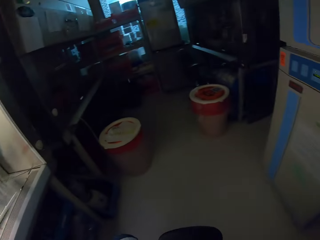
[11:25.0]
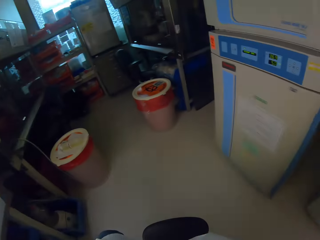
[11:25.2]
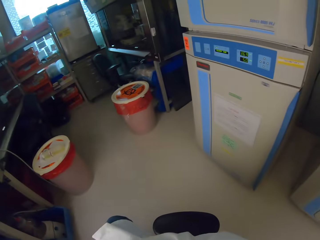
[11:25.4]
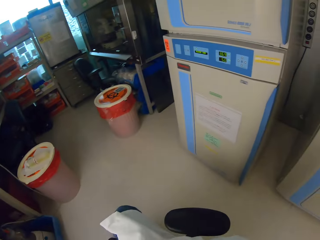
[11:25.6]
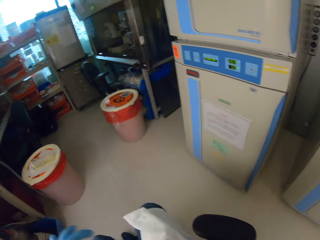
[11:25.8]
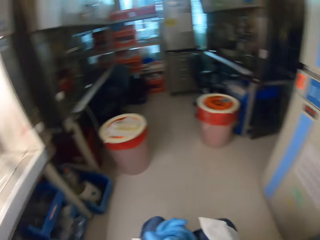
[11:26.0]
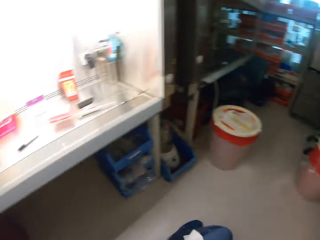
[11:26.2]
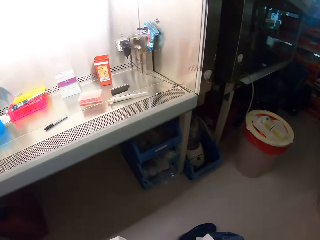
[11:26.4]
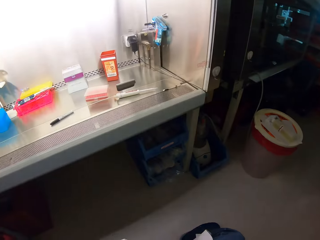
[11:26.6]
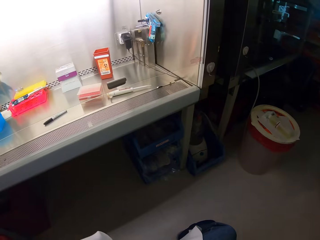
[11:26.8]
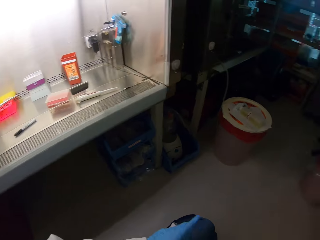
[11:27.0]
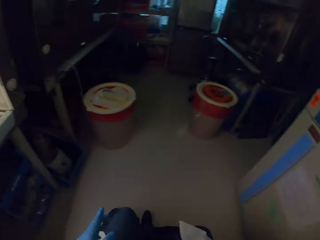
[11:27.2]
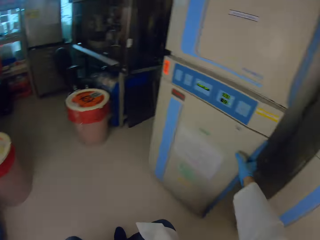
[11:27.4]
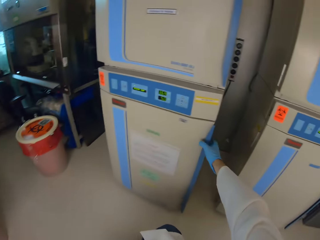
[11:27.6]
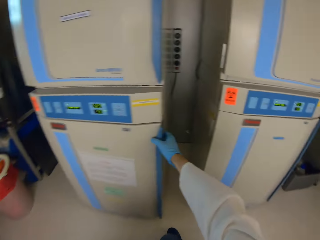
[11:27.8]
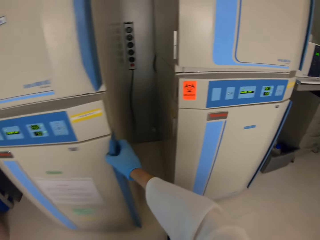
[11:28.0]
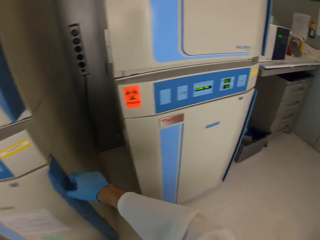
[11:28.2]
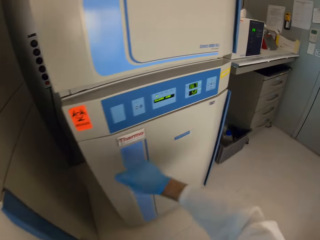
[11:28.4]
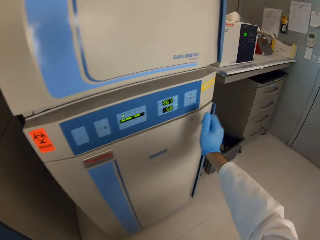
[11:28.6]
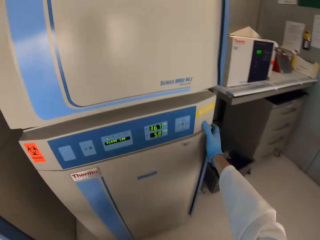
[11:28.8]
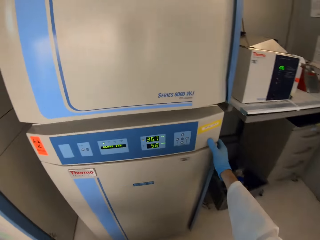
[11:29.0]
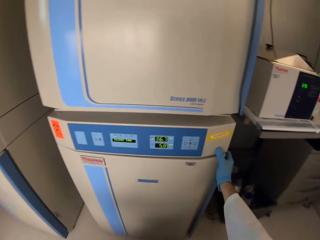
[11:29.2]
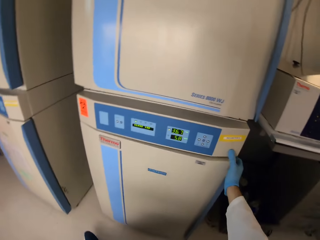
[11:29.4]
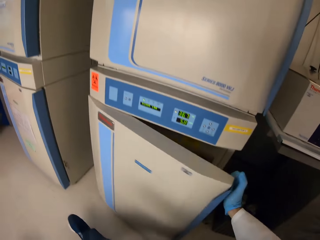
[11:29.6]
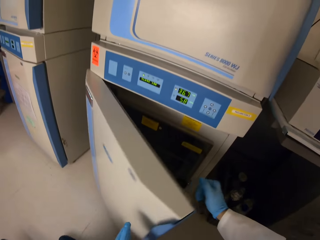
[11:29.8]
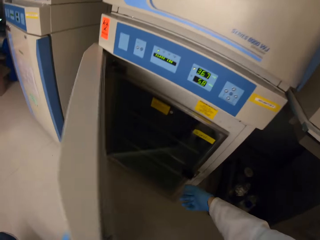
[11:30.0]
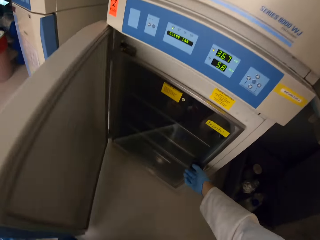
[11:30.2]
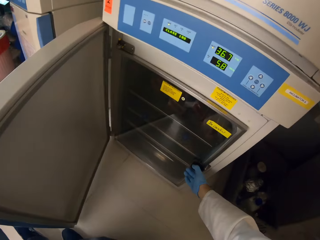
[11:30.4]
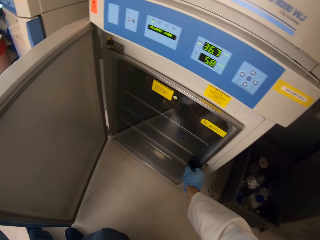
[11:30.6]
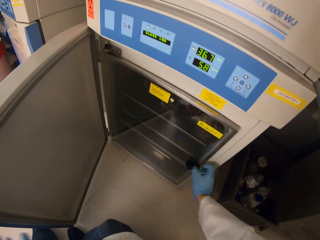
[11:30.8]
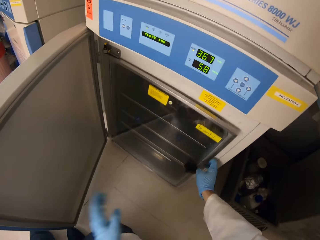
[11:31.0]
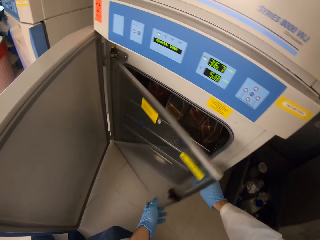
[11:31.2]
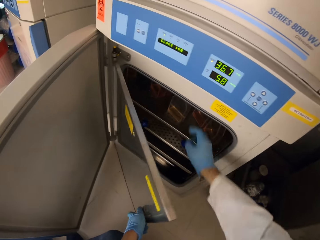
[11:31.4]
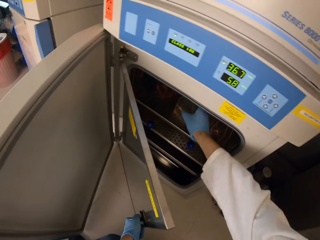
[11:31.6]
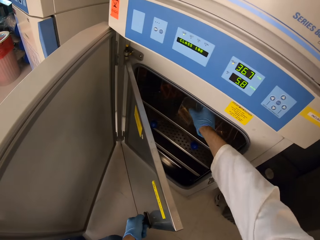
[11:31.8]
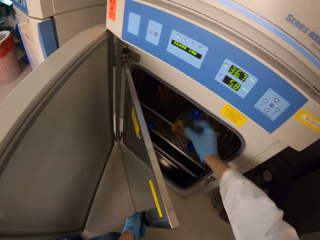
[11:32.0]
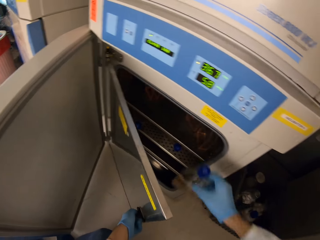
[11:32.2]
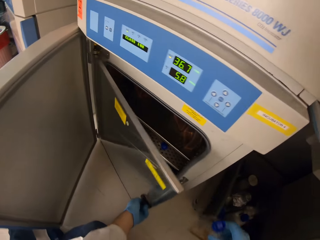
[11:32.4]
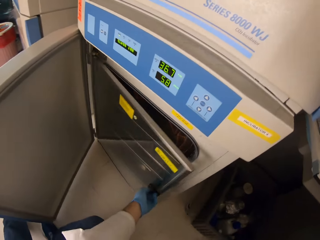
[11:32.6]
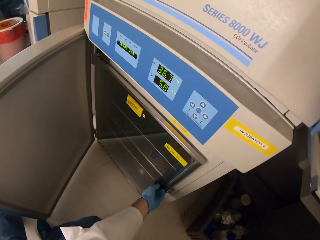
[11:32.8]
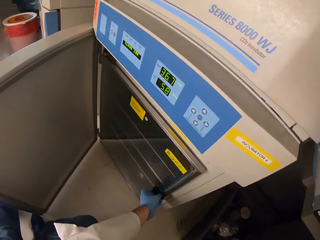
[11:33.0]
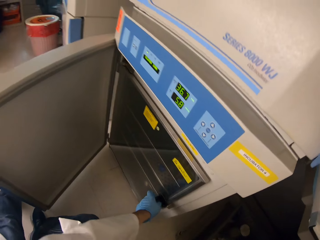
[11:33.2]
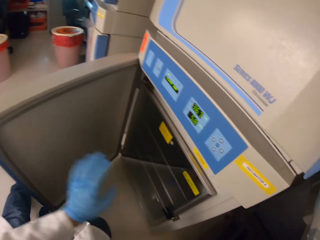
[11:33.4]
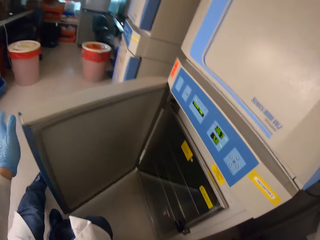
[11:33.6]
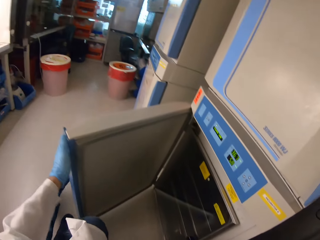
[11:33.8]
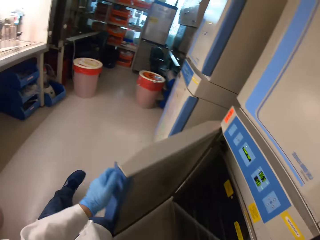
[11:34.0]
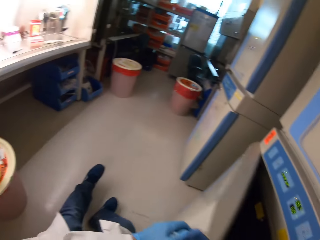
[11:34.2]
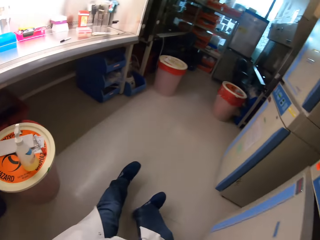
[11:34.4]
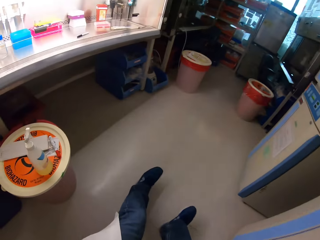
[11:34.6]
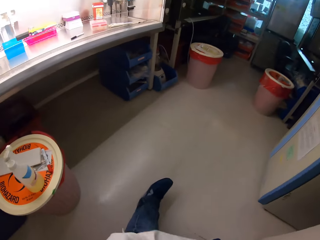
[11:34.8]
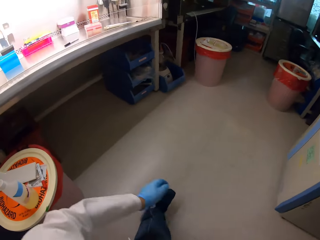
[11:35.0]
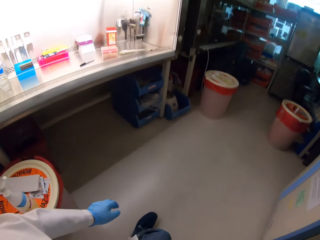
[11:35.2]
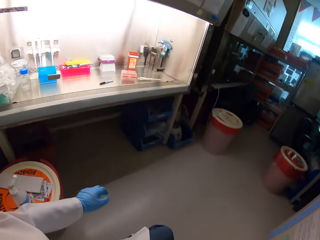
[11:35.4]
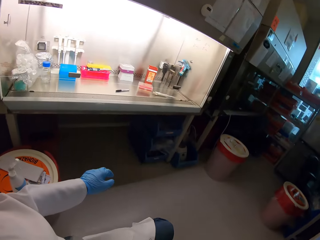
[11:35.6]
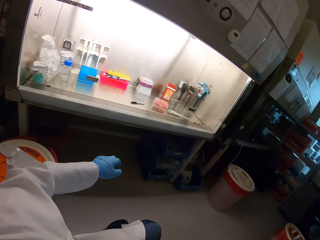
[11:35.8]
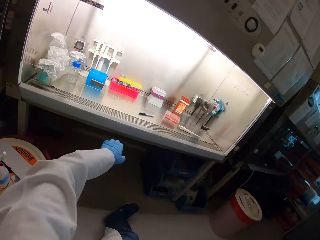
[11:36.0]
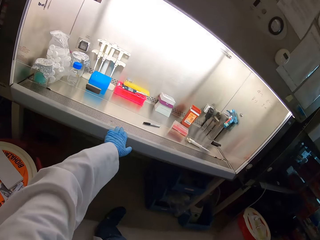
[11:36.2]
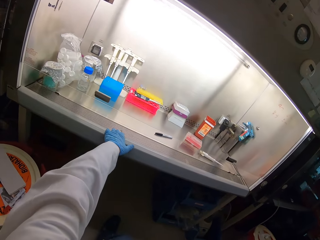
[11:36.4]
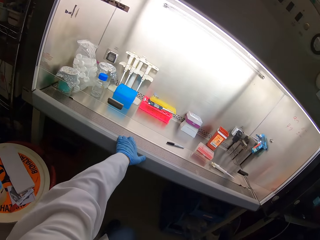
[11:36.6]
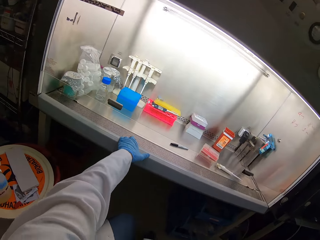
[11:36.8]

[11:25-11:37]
The camera wearer swings with the chair. They hold the refrigerator. They open the refrigerator. They pick up a bottle from the refrigerator. They lock the refrigerator's inner door. They close the refrigerator. They walk around.

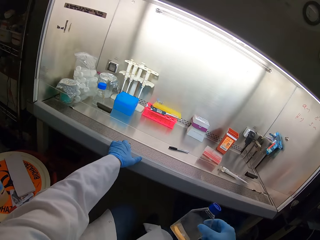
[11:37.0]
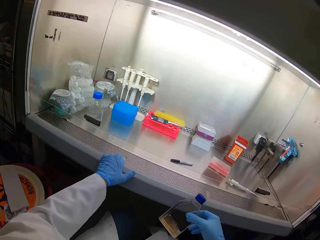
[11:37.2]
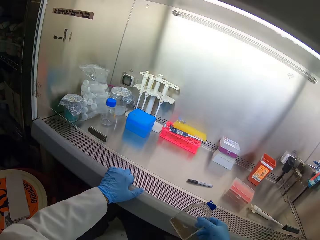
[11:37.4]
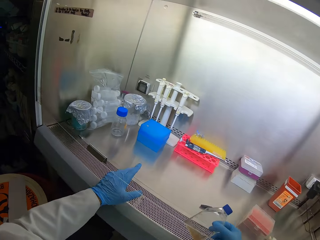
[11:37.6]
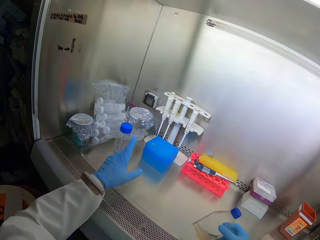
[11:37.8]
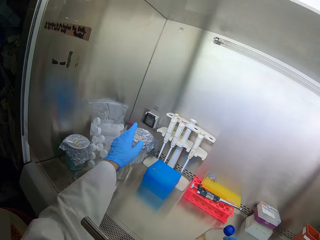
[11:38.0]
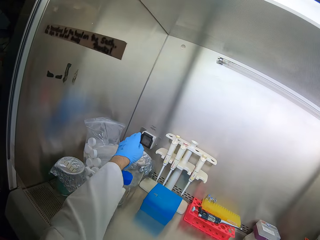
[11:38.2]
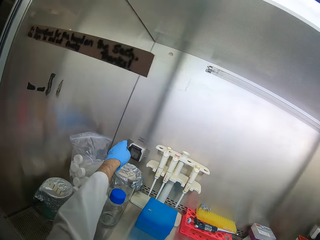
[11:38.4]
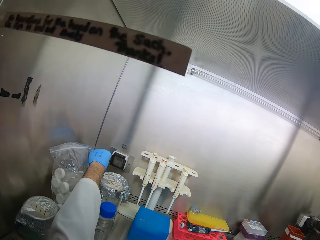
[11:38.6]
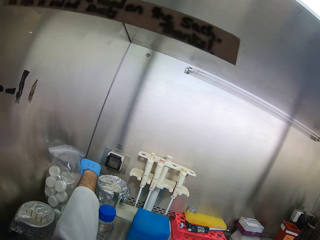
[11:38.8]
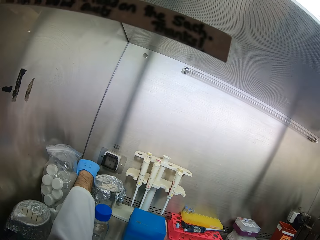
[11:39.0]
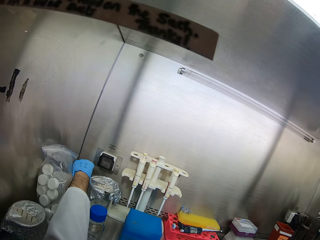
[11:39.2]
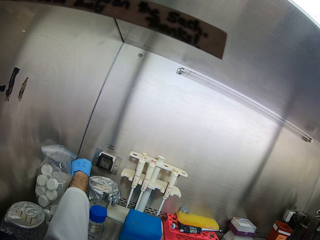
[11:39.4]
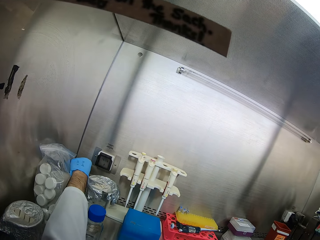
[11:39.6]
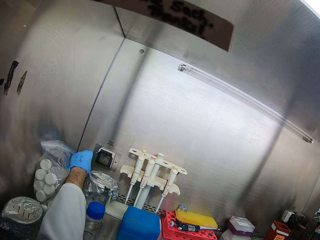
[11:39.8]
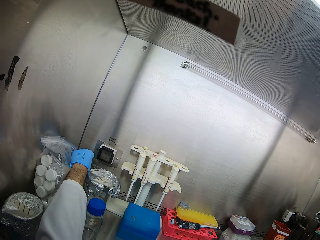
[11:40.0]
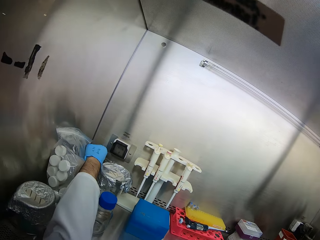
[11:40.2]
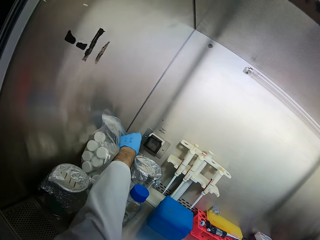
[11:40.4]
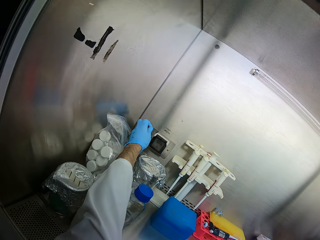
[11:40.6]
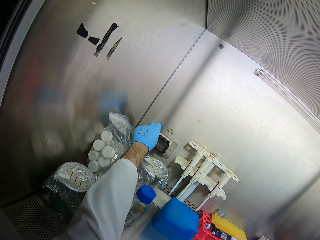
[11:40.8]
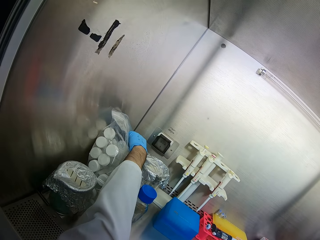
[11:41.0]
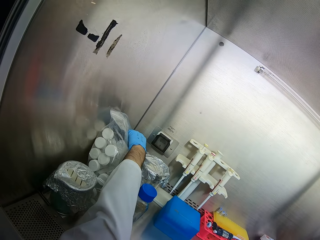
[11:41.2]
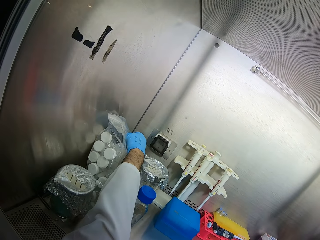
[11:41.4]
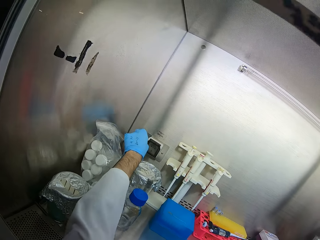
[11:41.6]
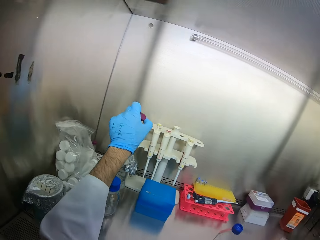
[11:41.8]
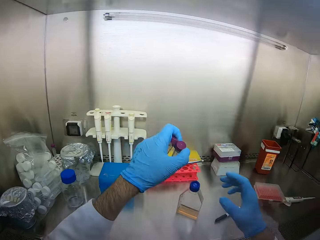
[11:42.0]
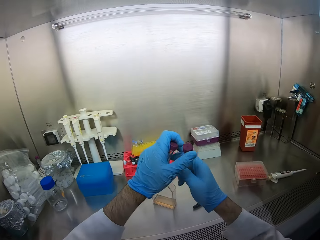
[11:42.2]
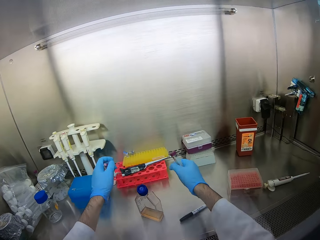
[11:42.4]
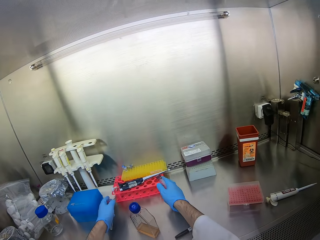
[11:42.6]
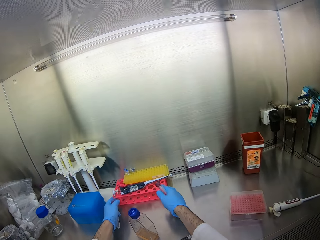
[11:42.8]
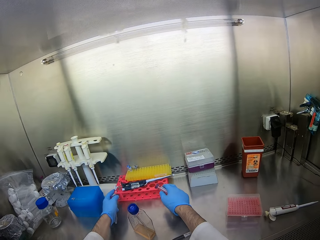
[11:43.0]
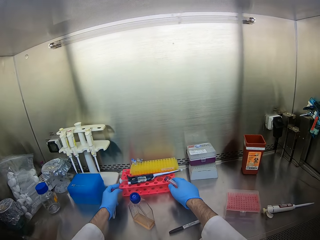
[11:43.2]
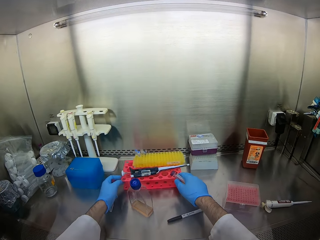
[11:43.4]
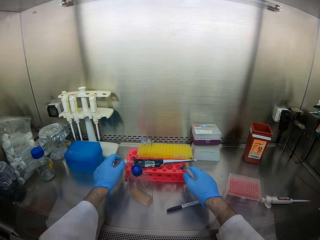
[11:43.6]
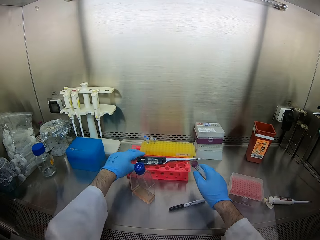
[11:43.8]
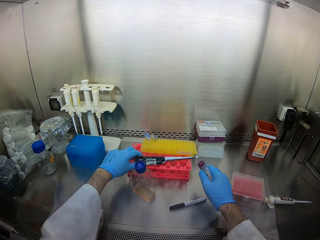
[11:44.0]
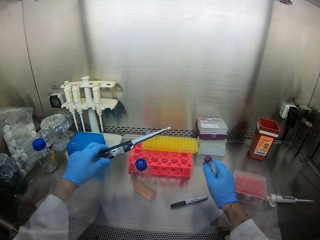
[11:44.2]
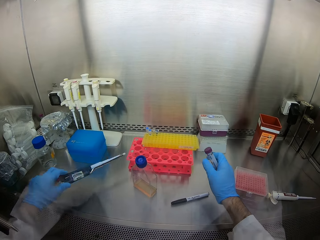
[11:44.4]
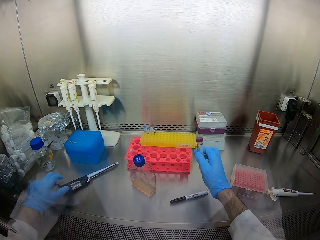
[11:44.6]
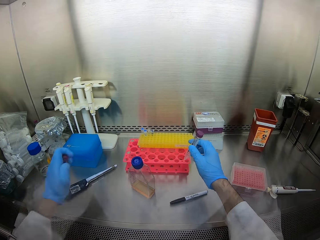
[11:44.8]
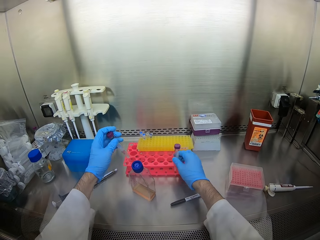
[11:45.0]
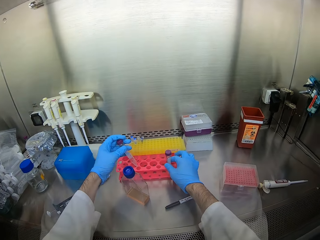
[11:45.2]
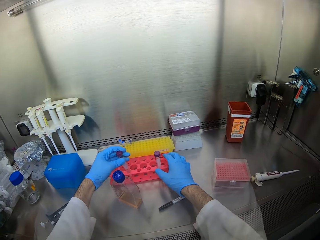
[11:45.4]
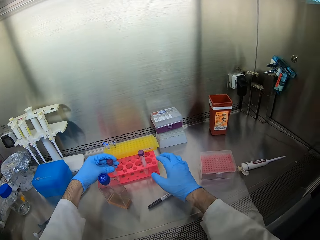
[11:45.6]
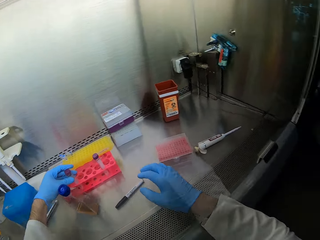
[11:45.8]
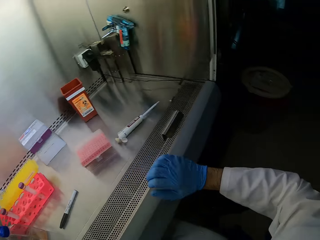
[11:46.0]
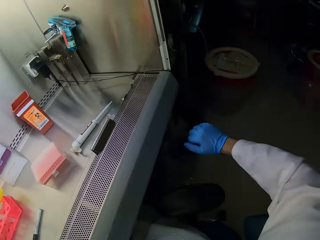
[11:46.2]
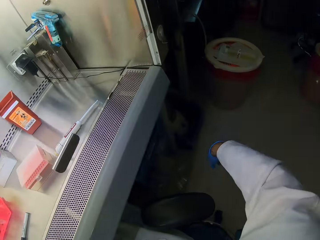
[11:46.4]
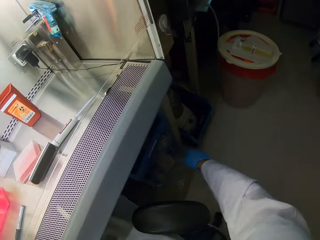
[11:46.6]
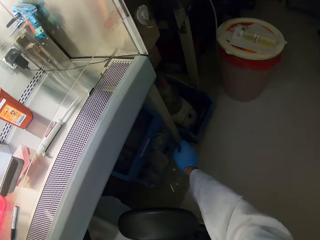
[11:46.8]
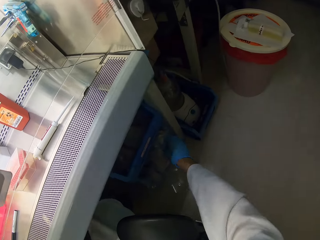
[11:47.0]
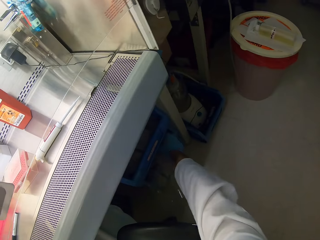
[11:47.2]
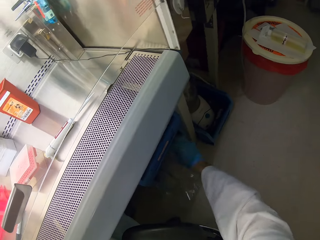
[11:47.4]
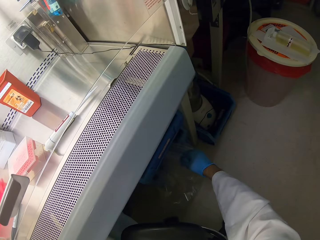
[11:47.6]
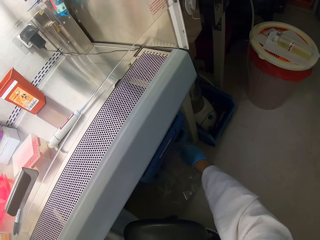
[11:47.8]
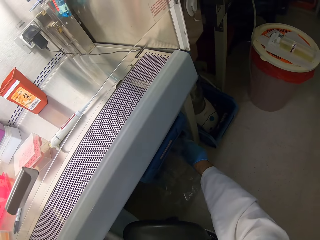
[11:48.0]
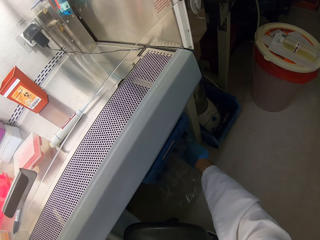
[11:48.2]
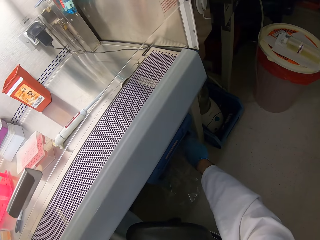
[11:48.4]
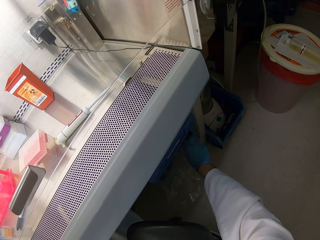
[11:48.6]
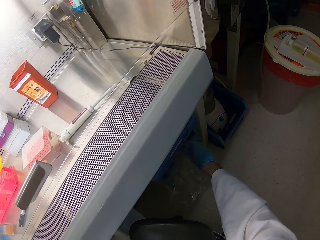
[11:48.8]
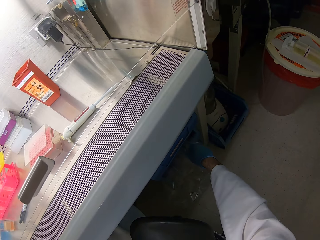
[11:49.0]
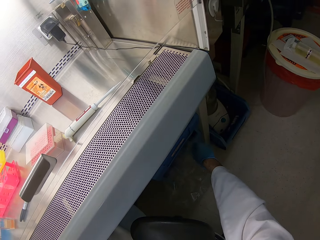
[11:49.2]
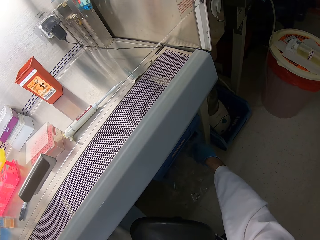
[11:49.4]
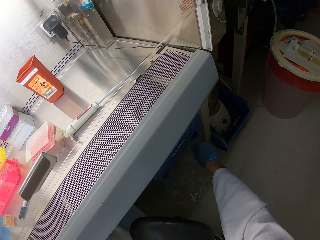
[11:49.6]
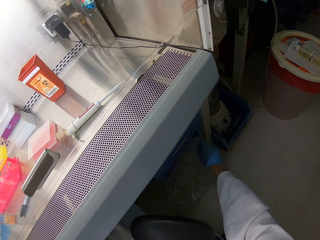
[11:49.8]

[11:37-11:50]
The camera wearer places the left hand on the hood. They pick up small bottles. They move a container. They pick up something. They place something down. They place two bottles in the stand. They take measuring tubes.
